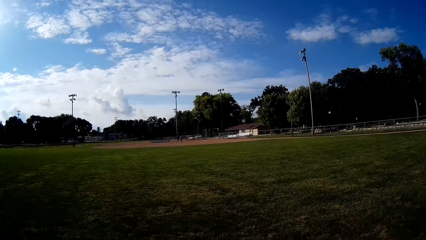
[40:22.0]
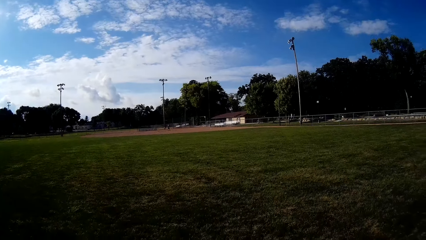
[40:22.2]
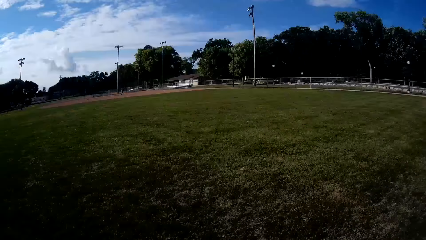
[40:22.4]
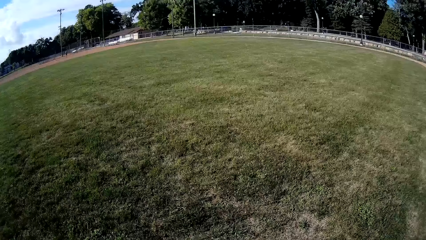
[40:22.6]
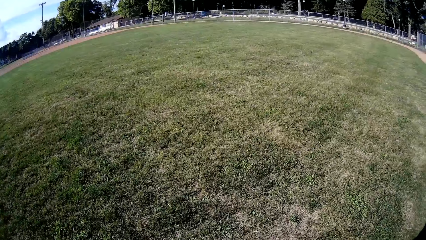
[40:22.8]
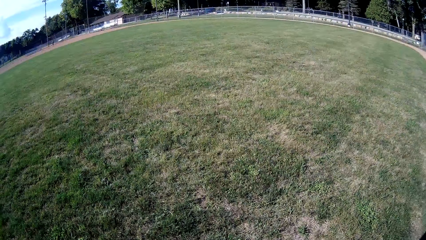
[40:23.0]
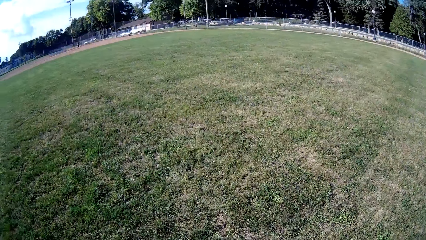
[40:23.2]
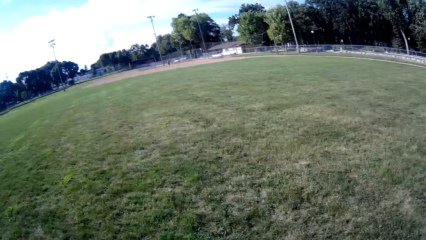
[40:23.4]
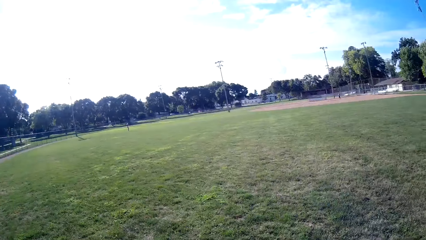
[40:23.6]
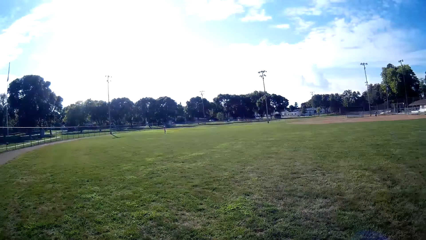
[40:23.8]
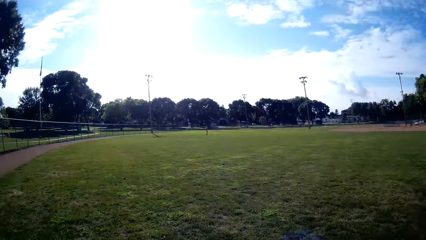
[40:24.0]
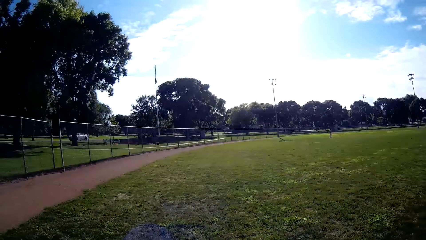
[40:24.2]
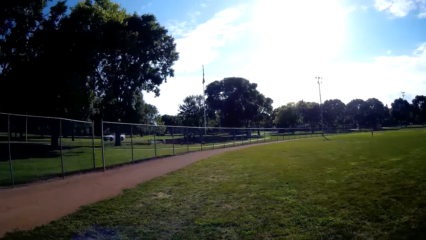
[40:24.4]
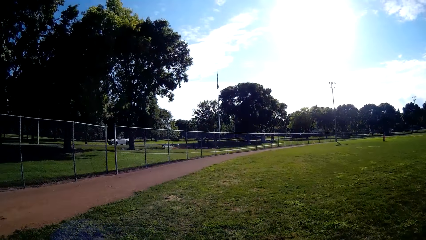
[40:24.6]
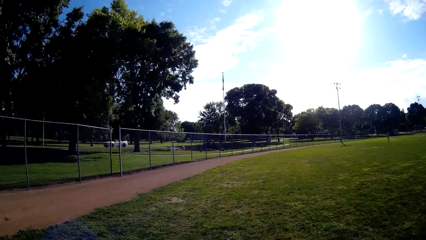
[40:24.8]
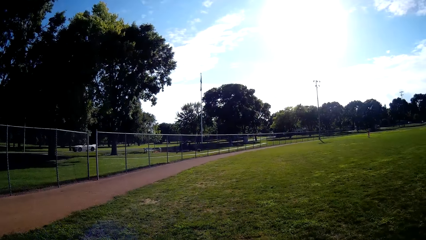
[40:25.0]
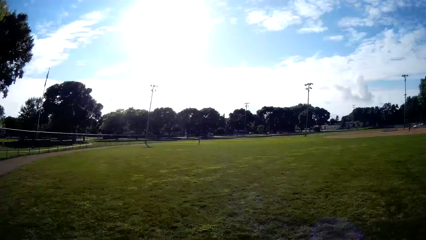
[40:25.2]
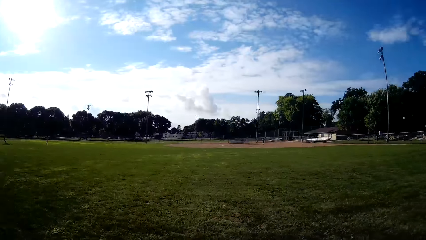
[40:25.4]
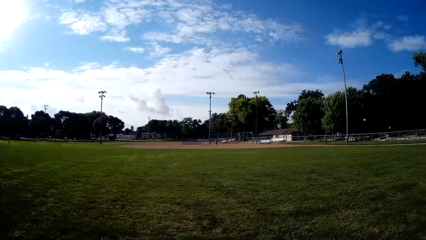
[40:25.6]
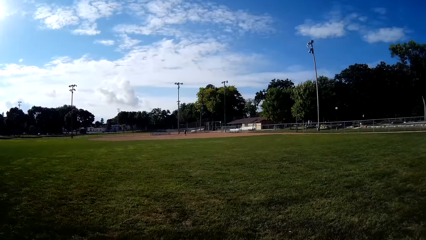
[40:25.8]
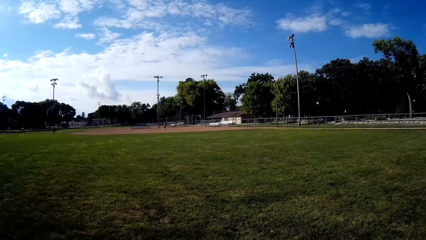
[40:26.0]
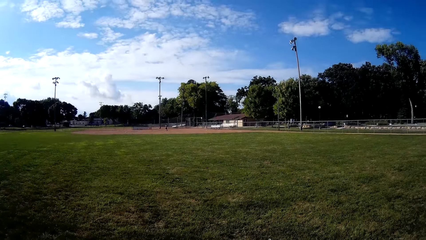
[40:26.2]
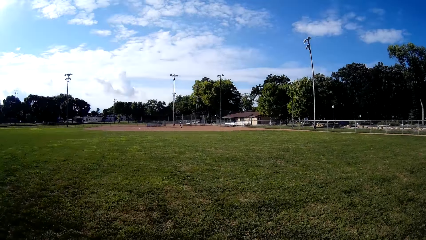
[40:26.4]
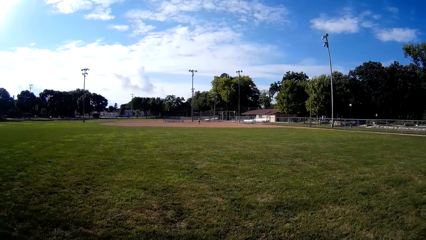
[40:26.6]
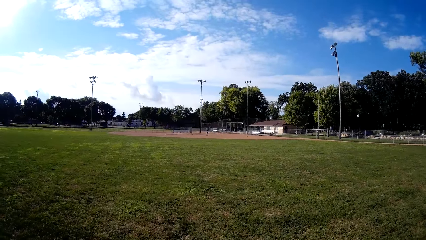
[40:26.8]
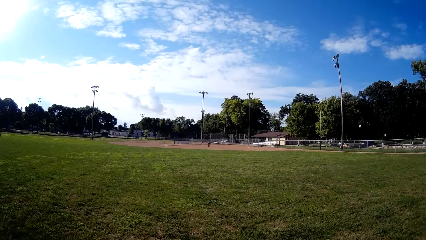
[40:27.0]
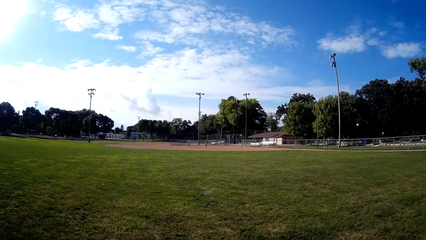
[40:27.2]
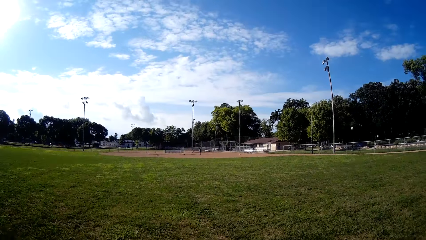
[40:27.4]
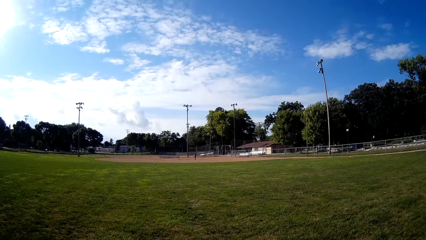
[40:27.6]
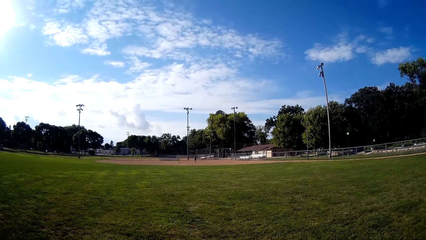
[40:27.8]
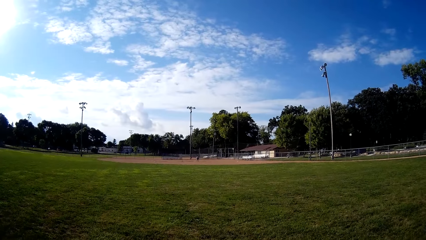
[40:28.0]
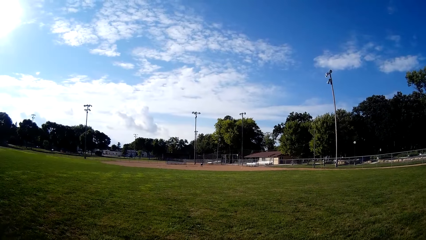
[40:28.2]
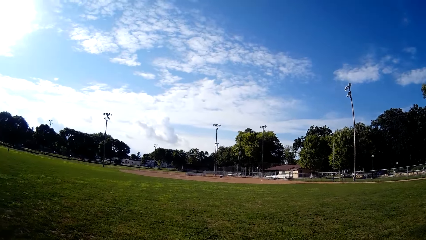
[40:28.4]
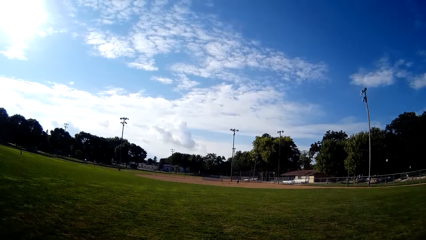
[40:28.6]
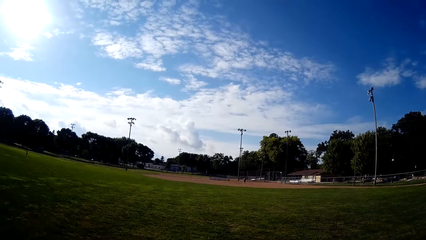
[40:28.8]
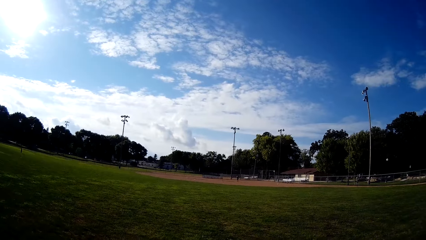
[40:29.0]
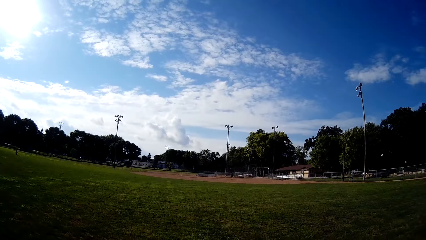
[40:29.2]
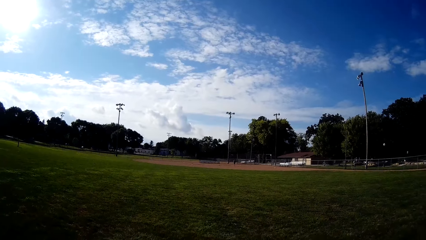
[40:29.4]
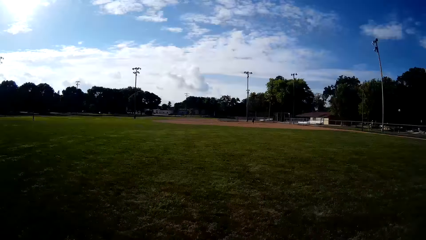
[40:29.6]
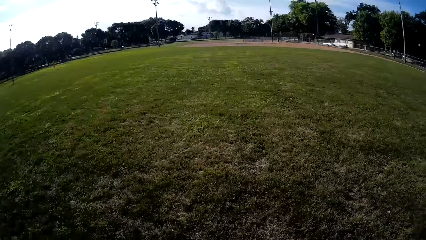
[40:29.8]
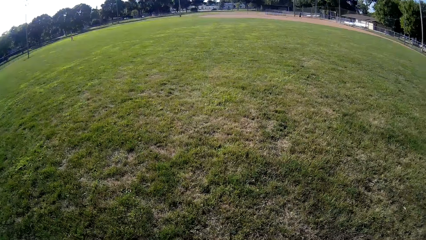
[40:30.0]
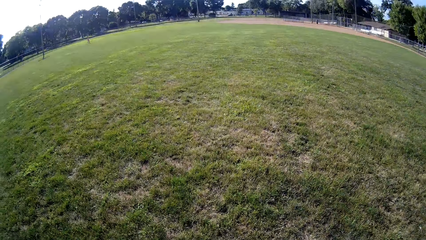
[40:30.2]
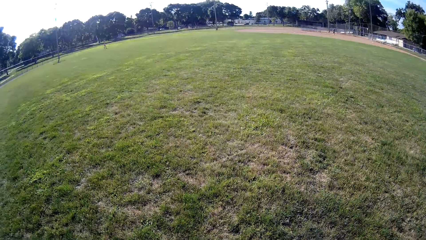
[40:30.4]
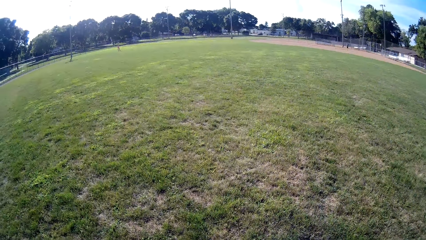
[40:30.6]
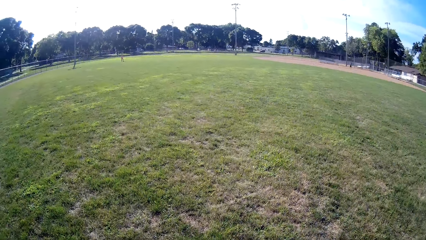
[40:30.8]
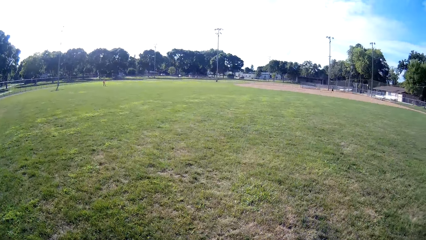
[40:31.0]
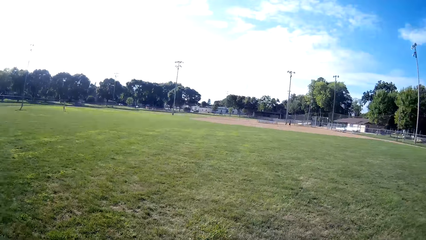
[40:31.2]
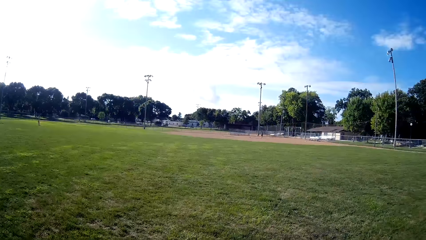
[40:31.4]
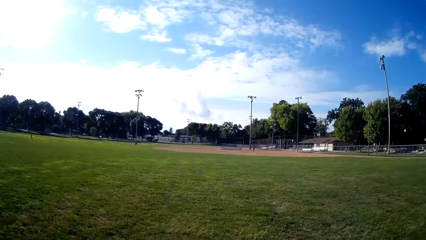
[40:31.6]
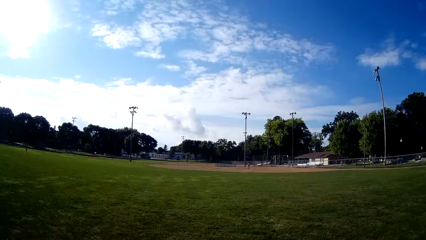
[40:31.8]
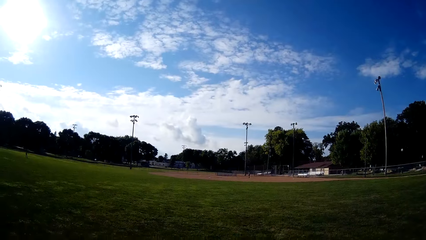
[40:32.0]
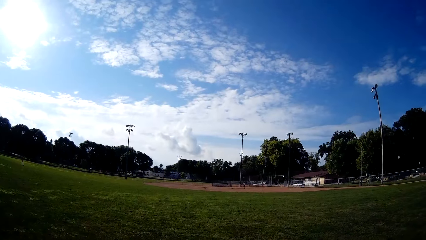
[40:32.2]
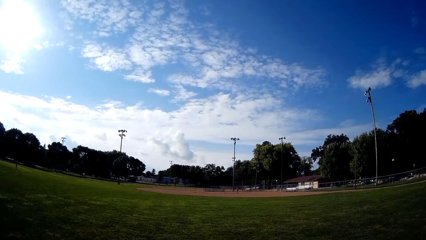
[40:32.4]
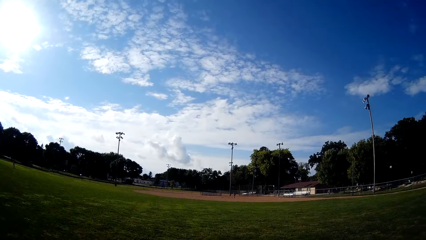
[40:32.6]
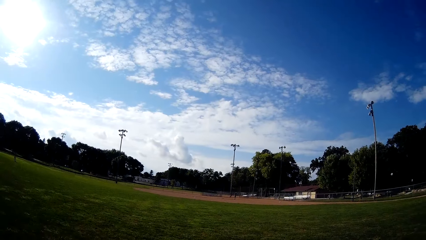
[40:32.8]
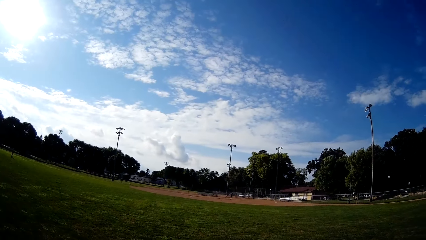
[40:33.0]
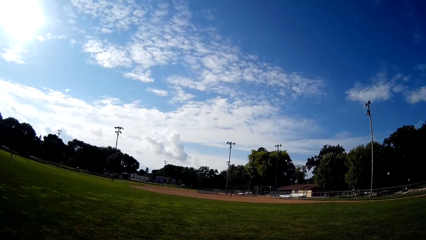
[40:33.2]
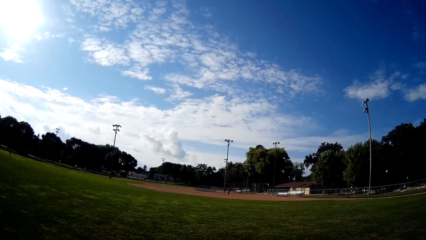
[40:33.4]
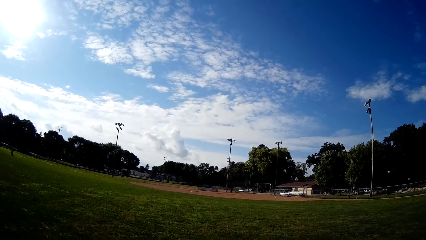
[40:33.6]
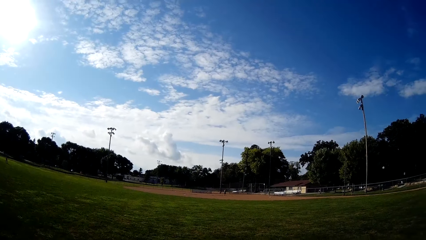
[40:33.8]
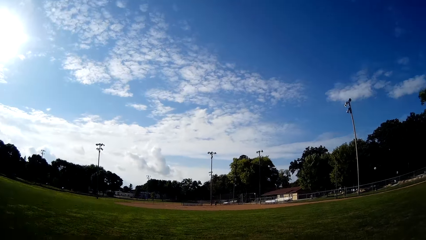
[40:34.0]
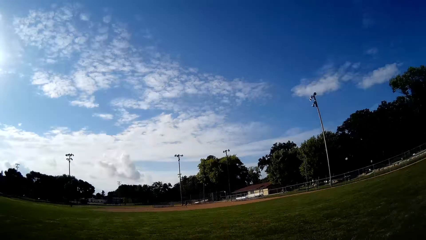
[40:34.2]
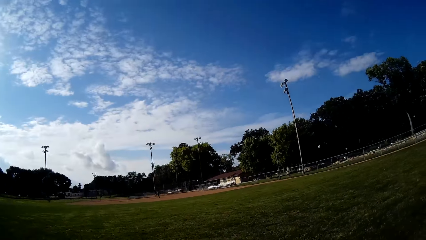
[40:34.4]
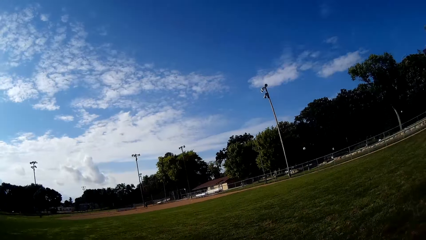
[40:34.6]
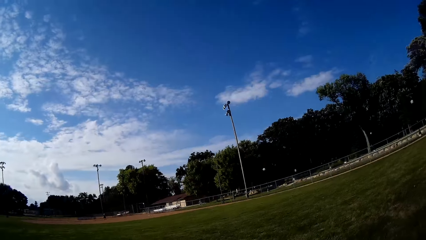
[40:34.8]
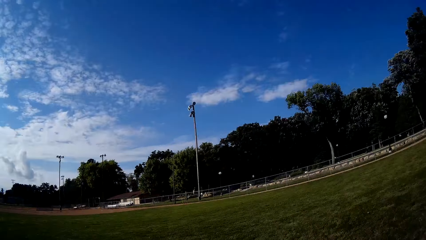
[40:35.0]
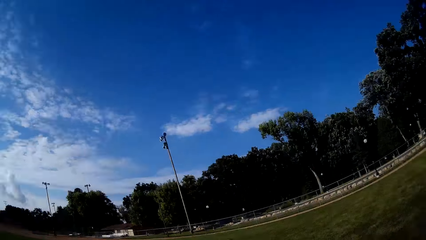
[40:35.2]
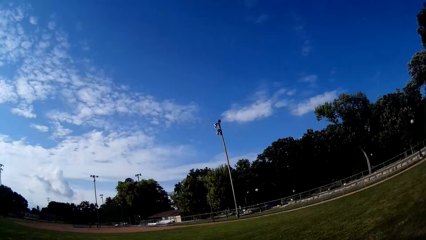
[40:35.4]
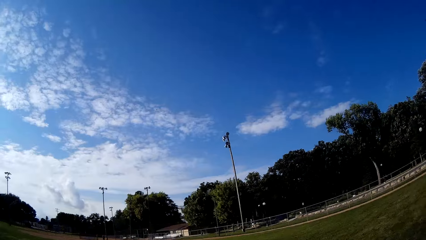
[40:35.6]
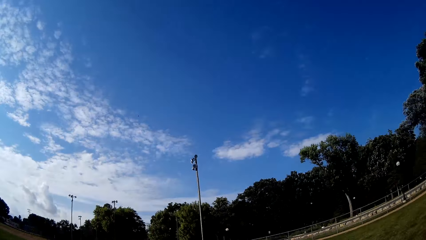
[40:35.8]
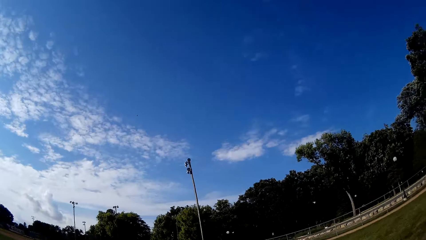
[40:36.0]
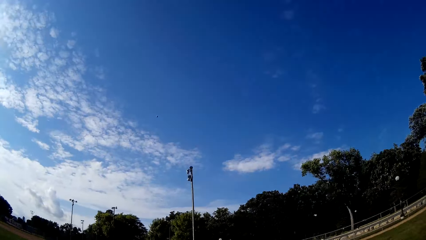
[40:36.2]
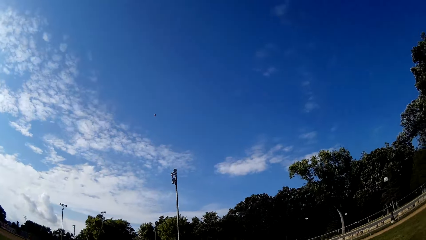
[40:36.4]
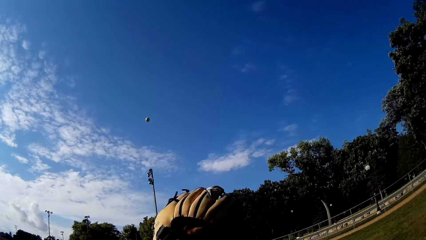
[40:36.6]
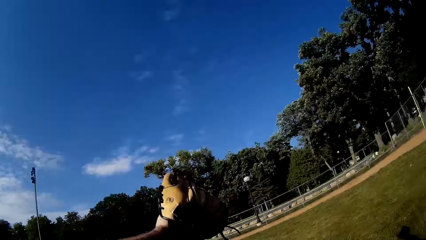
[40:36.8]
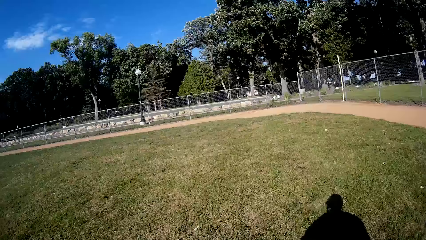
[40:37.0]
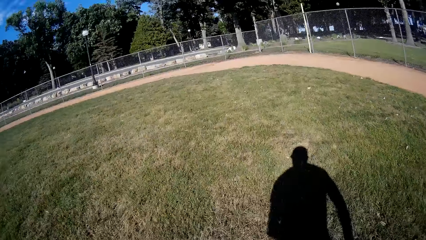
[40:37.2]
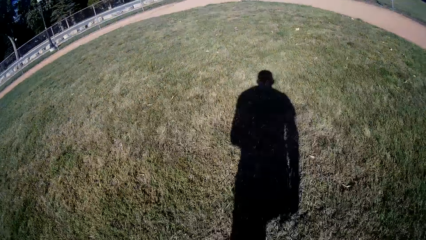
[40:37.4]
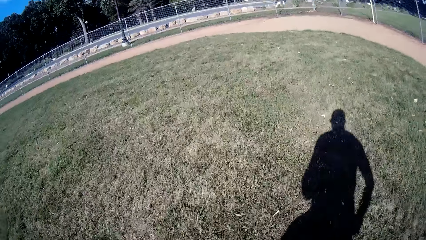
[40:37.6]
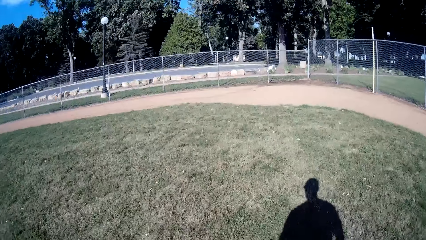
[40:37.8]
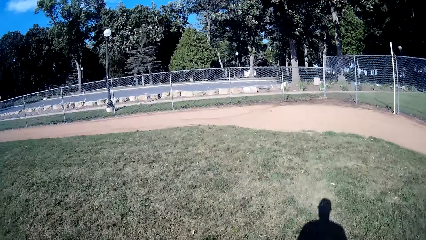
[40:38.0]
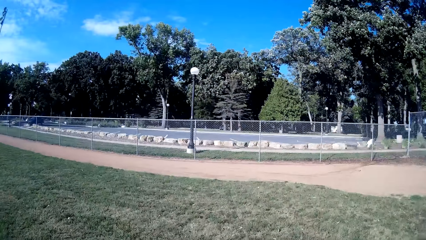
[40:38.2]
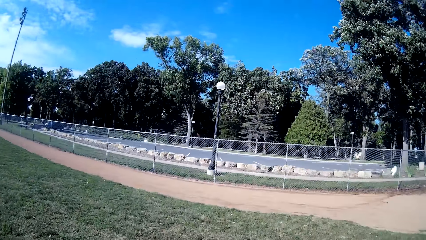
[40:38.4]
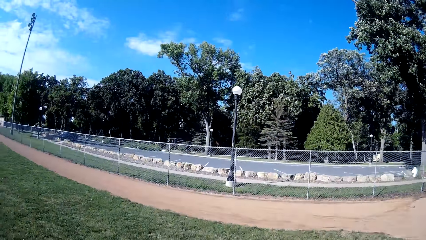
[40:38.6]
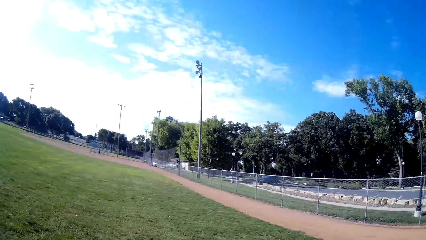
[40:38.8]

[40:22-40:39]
A person moves towards the ball. The camera wearer looks around. The person hits the ball. The camera wearer runs towards the ball. They catch the baseball. They make a run.
